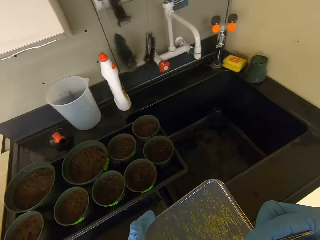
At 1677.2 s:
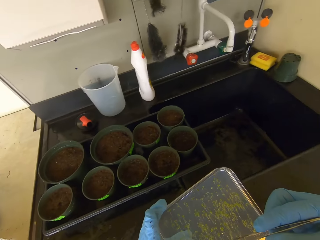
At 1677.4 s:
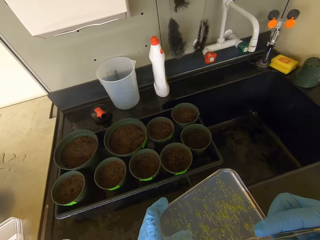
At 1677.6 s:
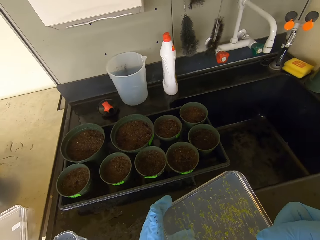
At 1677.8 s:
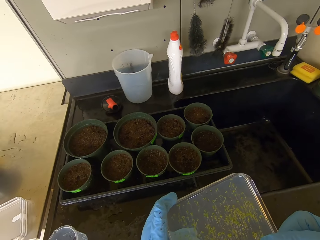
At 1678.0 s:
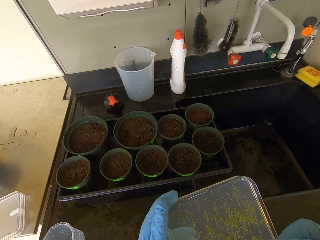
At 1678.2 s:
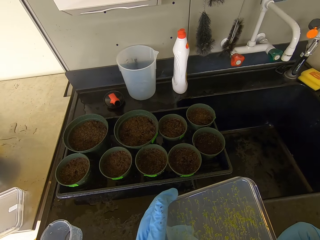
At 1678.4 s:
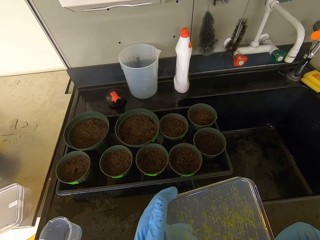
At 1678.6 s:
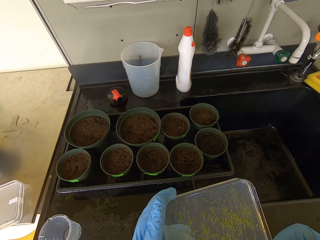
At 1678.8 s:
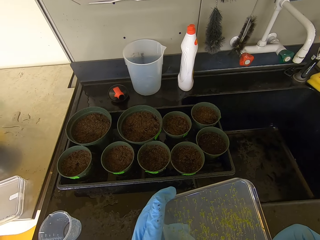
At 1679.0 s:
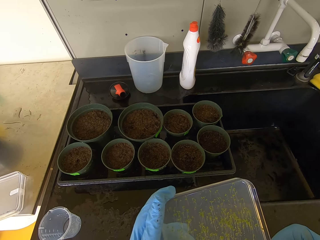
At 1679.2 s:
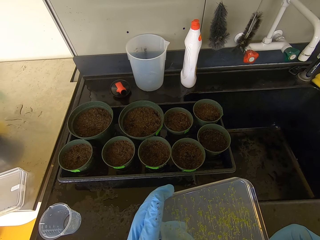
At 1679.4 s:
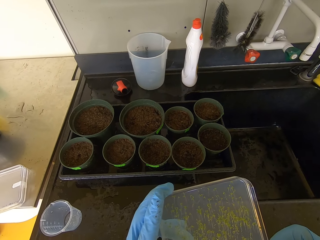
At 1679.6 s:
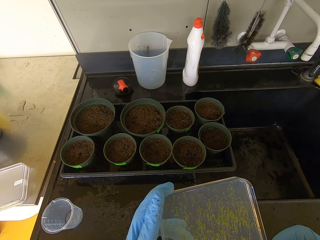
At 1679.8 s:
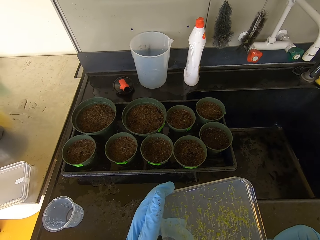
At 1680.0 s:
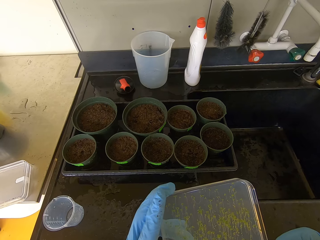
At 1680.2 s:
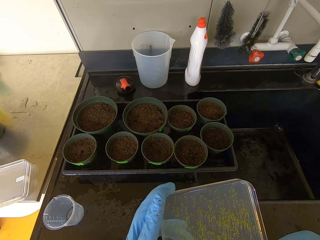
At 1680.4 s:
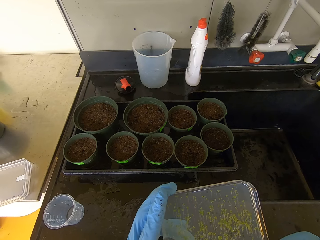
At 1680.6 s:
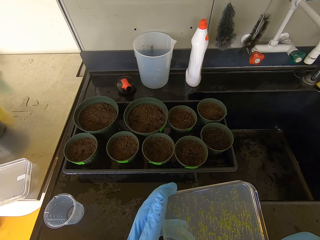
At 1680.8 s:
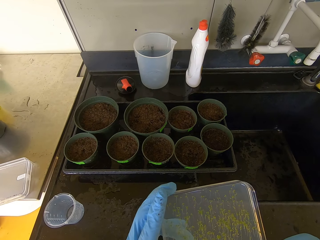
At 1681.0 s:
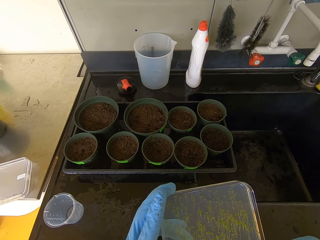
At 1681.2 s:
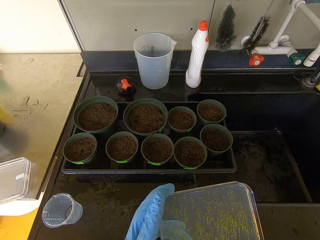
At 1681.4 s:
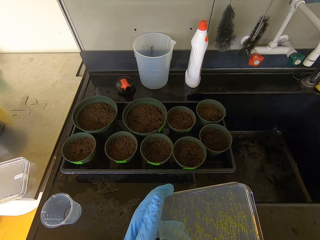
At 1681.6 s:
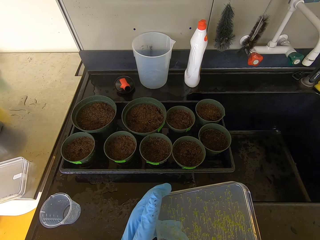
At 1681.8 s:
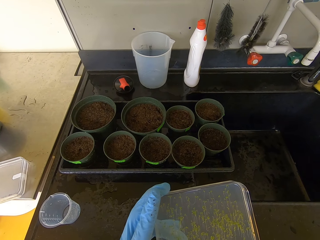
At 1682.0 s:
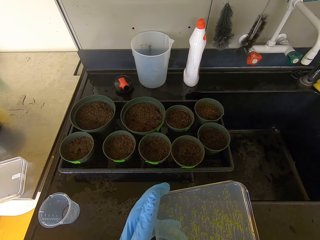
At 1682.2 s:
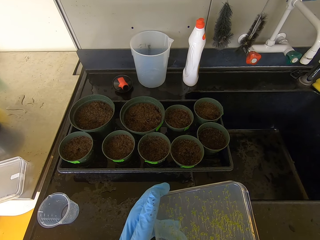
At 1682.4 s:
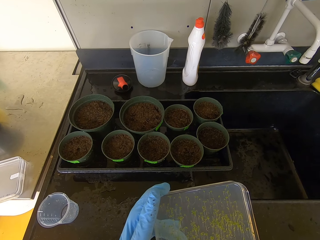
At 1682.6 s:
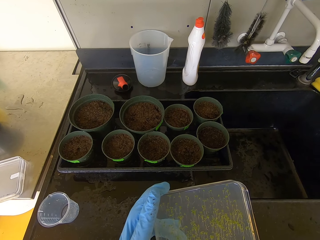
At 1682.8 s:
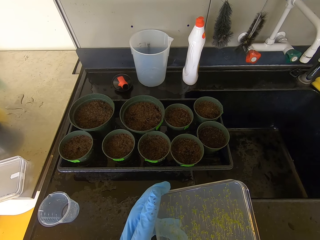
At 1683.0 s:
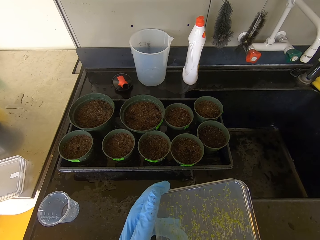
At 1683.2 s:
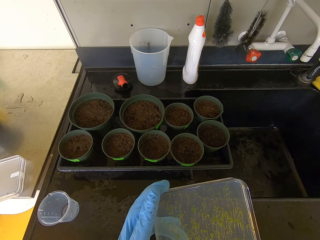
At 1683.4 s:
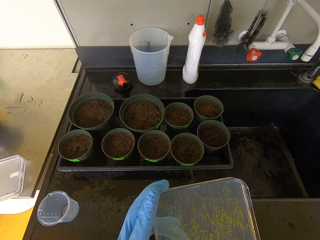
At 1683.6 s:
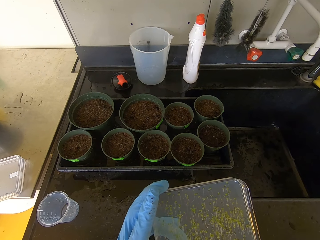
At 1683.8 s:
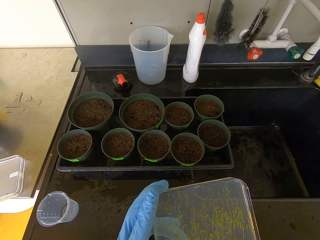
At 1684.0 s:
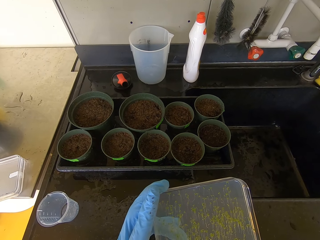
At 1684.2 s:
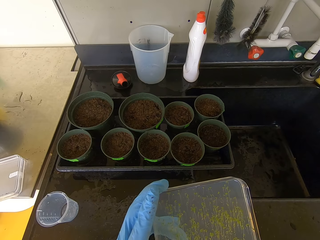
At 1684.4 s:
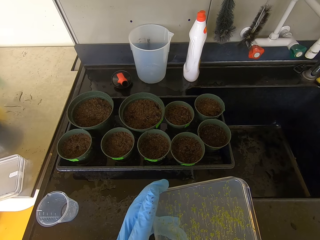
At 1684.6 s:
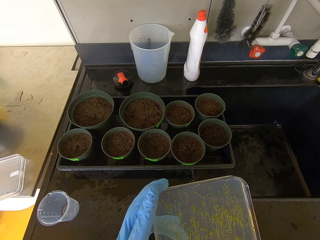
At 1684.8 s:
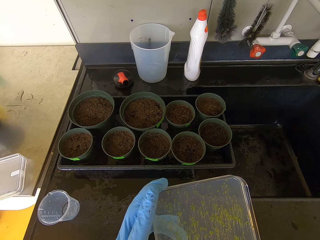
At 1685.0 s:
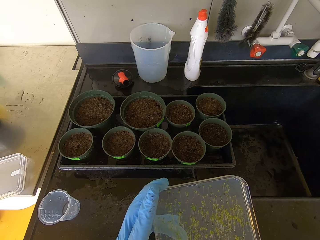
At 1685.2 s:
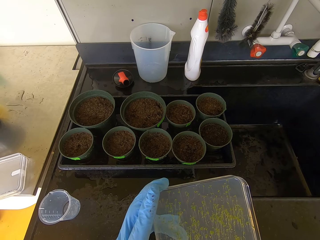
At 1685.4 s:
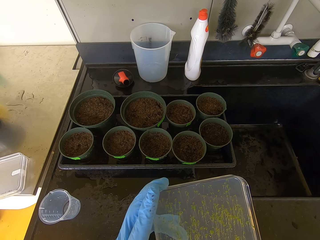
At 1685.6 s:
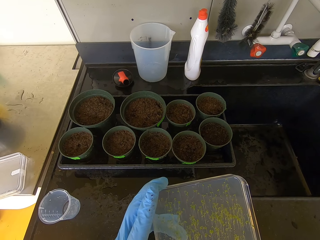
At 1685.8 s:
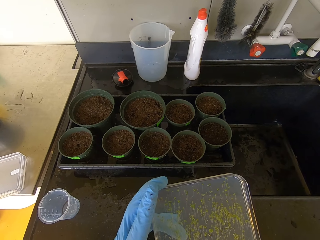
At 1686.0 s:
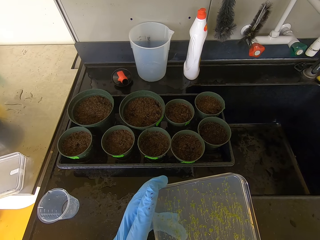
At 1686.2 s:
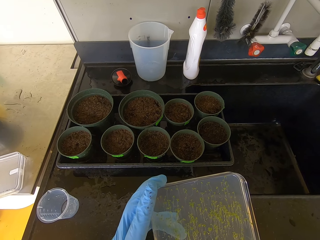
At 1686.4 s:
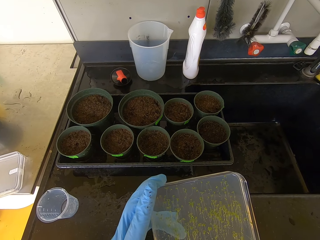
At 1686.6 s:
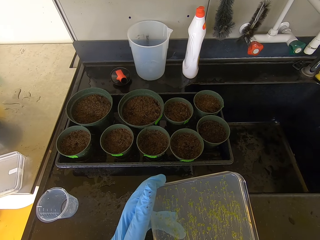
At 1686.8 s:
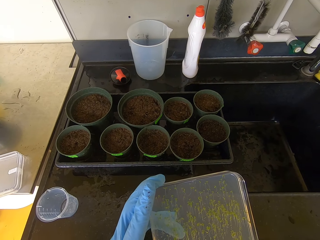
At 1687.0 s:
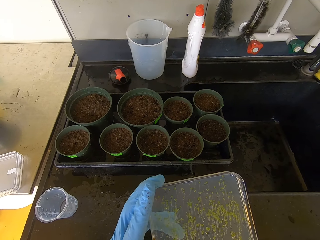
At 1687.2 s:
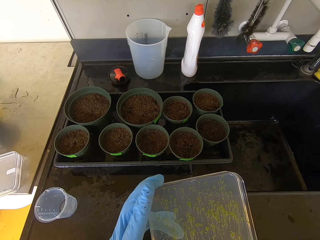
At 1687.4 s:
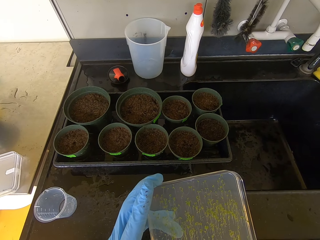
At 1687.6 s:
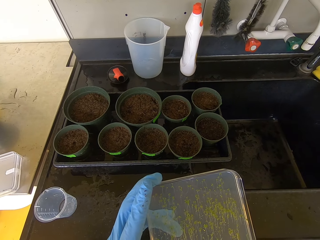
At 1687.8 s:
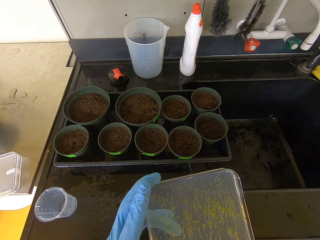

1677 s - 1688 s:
The camera wearer stops walking. They pick seedlings. They work on something.

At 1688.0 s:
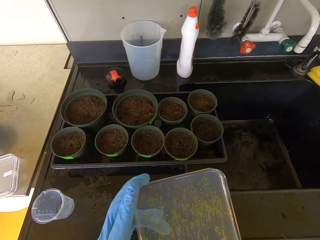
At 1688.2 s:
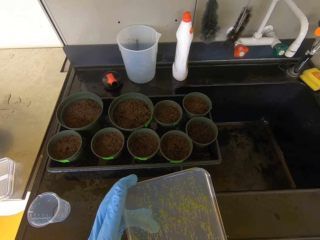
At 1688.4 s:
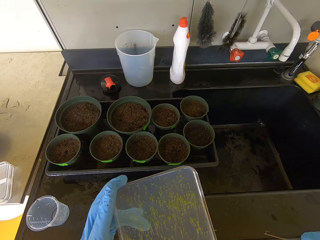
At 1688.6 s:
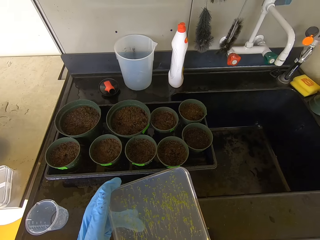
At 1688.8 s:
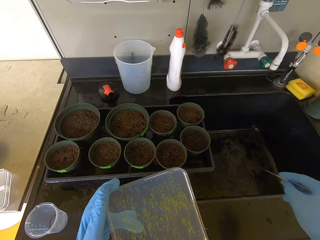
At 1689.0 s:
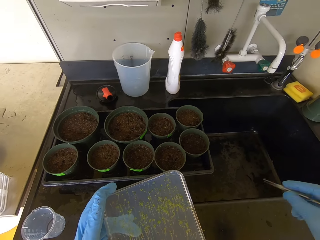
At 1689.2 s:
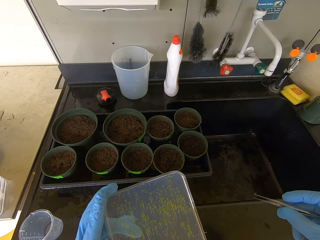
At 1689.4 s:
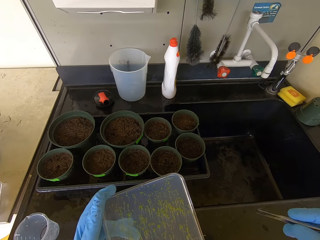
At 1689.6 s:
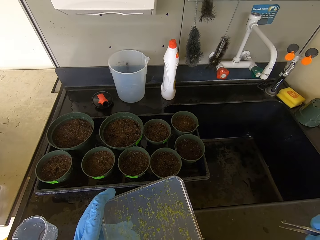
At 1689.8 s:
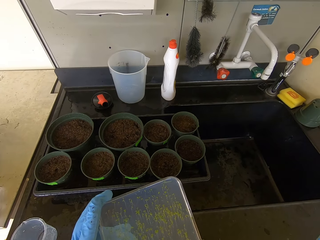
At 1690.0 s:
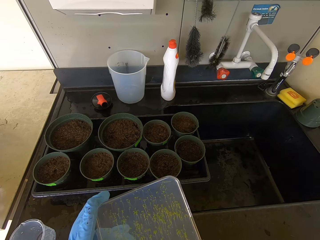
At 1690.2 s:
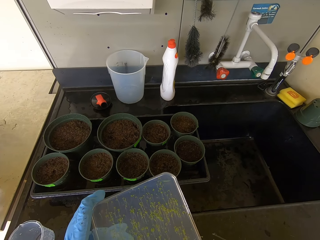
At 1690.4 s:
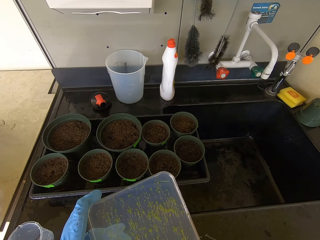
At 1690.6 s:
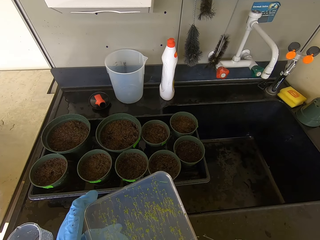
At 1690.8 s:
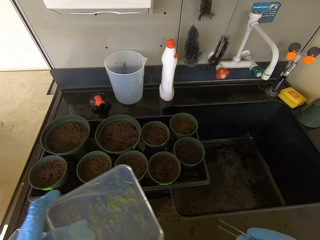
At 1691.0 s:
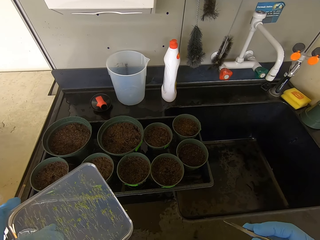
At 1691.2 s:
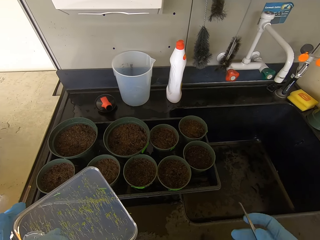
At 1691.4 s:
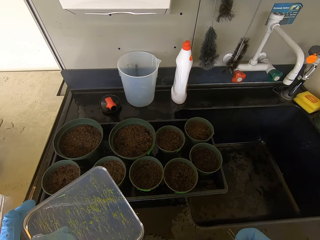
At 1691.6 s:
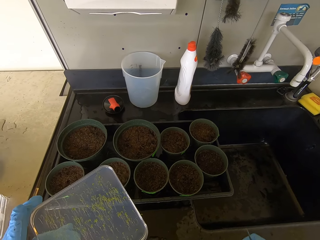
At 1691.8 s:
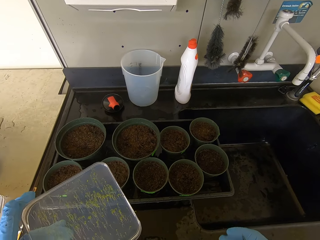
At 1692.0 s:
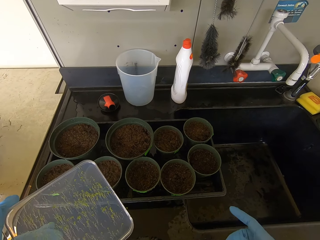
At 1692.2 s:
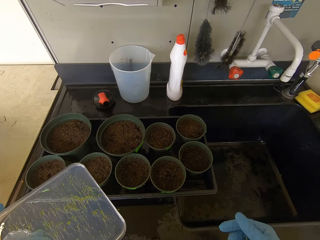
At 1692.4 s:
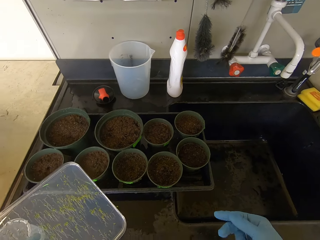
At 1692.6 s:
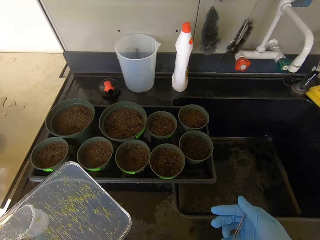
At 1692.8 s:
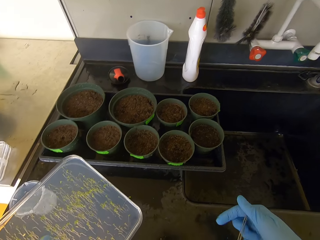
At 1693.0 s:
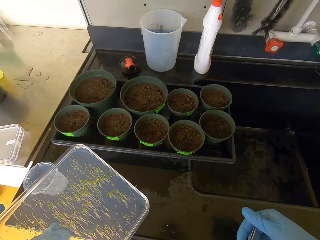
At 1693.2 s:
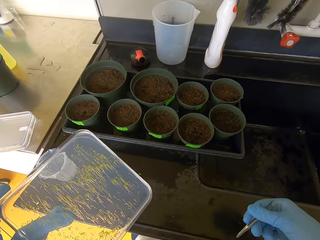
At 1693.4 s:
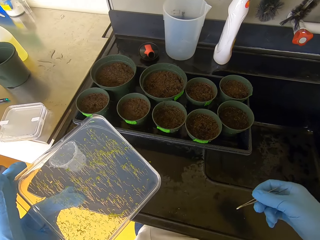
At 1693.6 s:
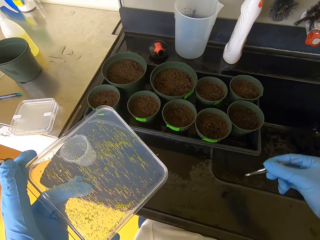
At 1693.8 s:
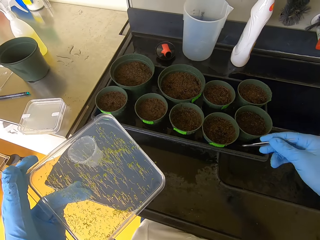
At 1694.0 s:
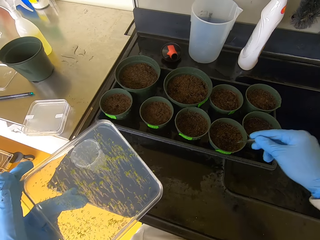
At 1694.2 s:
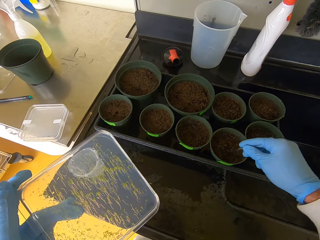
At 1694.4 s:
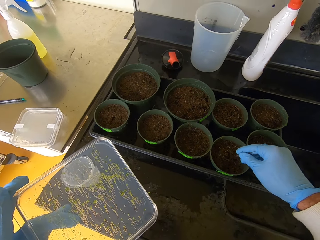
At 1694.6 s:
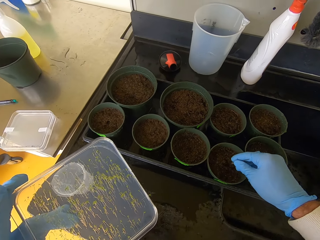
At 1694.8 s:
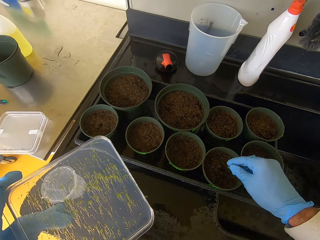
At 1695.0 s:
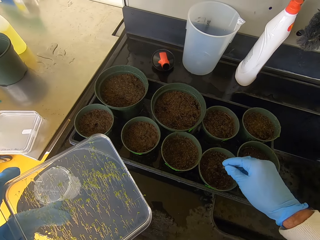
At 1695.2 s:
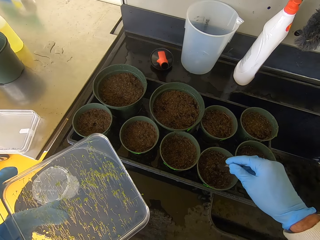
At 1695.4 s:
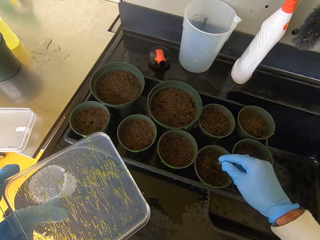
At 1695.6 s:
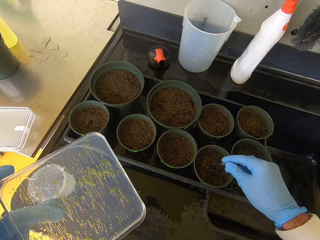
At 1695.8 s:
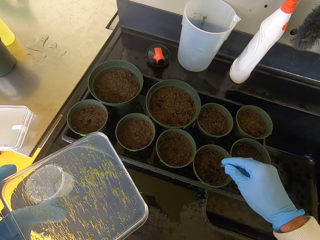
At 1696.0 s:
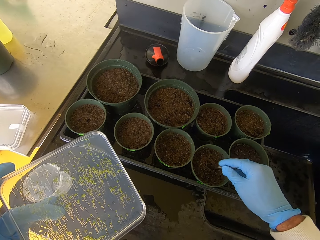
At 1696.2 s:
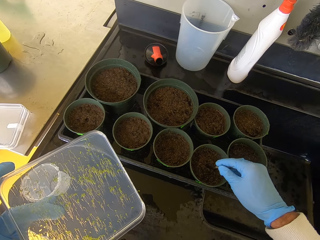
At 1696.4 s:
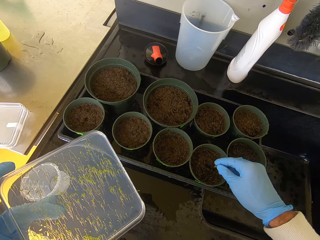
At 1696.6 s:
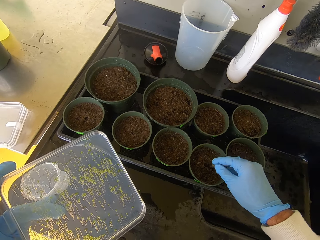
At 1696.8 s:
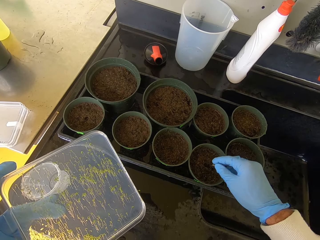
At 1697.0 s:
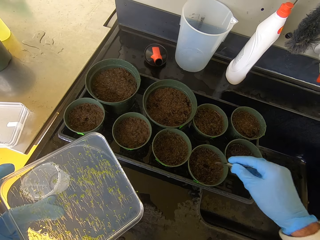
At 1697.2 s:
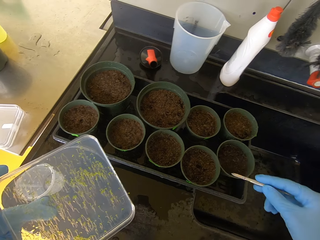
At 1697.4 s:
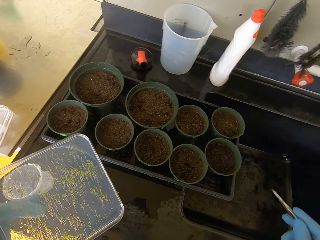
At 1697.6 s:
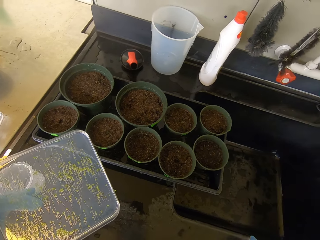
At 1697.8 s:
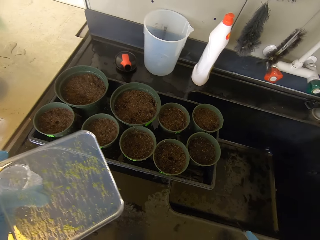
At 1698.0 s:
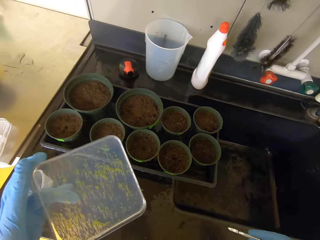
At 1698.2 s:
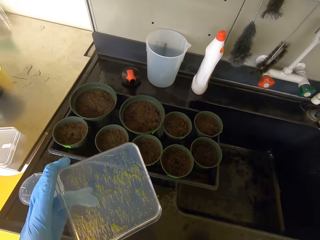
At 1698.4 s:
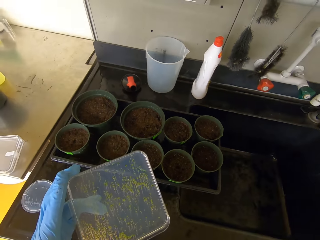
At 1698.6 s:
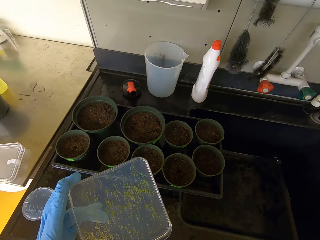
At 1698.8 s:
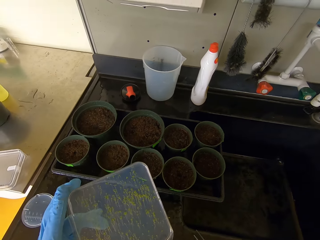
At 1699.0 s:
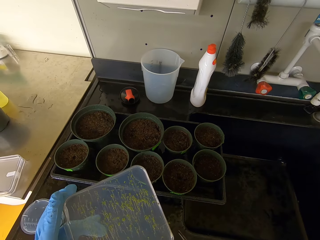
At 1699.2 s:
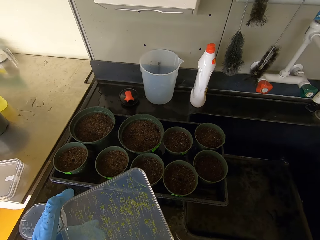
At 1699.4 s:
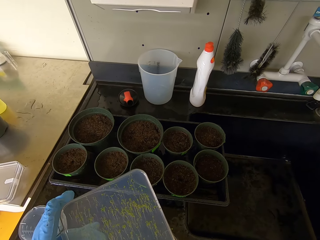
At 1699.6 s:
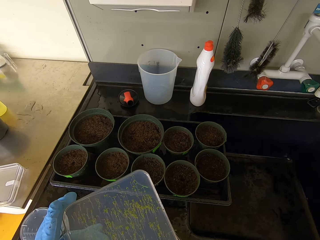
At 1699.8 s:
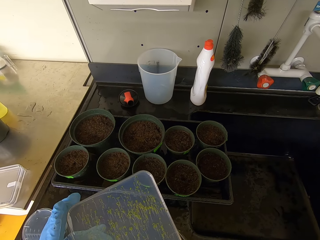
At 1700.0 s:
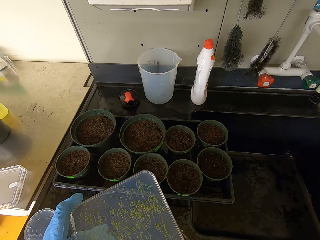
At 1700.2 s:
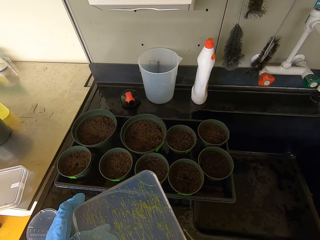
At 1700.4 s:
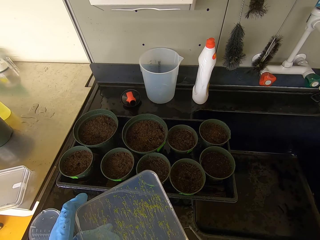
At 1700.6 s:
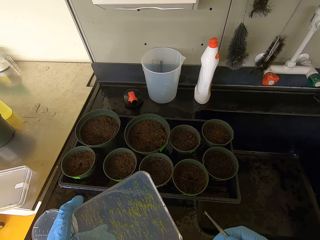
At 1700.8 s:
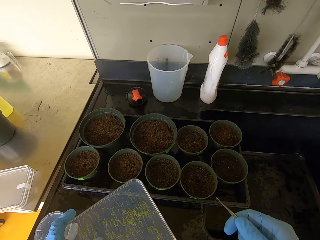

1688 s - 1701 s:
The camera wearer shakes hands. They dig into the soil. They put the seed holder inside the dish with soil. They remove something from the dish with soil. They lift a hand. They take a seed from something.
